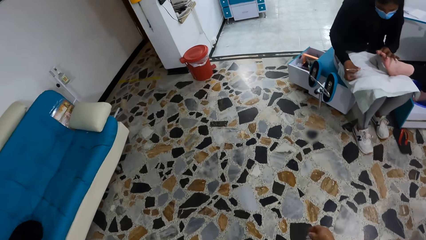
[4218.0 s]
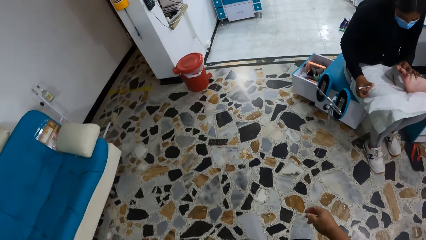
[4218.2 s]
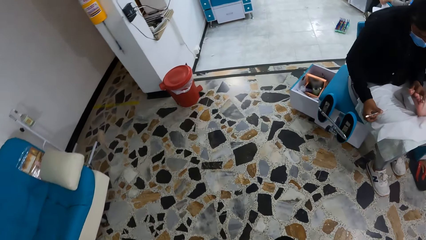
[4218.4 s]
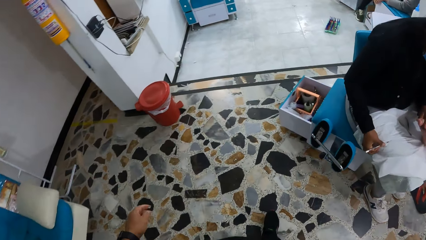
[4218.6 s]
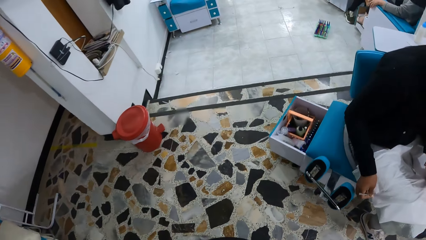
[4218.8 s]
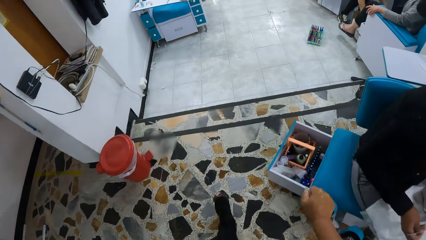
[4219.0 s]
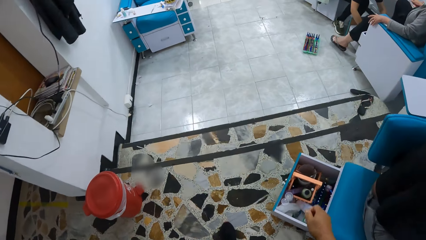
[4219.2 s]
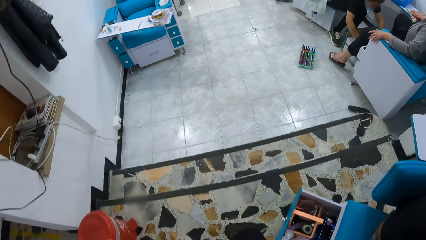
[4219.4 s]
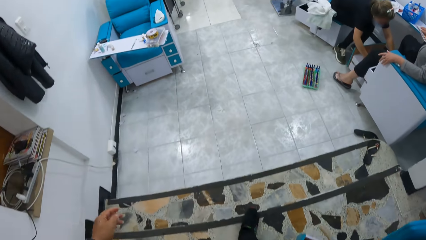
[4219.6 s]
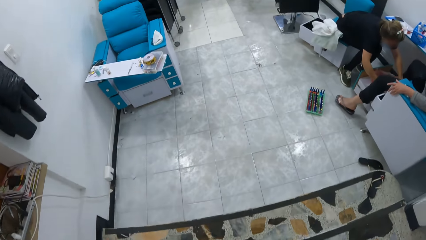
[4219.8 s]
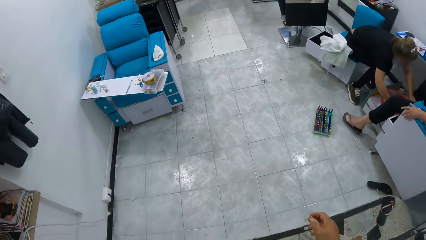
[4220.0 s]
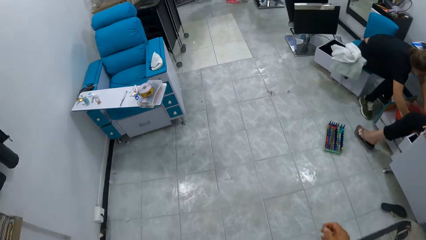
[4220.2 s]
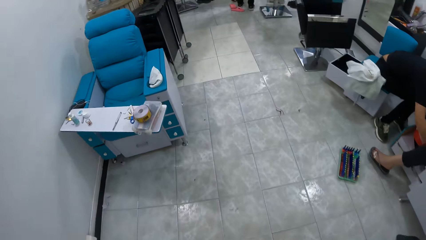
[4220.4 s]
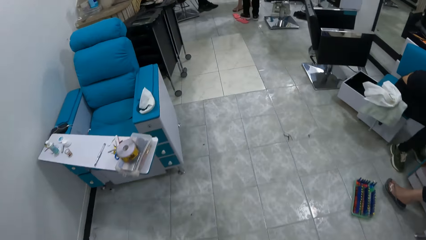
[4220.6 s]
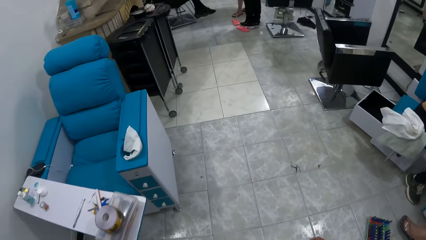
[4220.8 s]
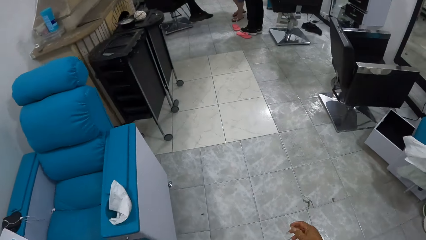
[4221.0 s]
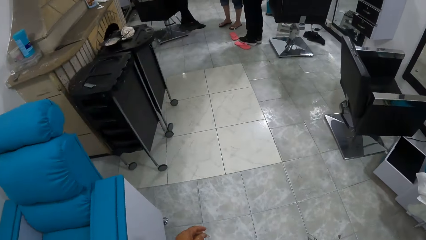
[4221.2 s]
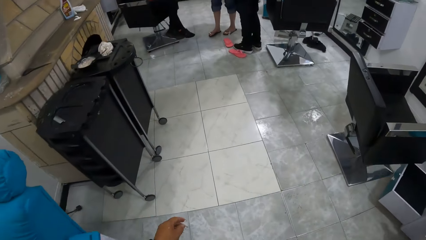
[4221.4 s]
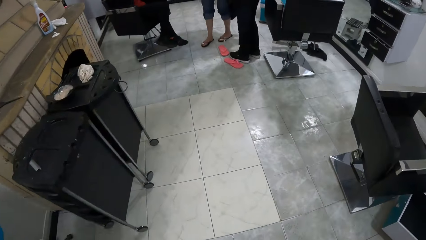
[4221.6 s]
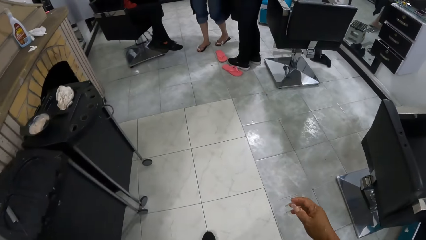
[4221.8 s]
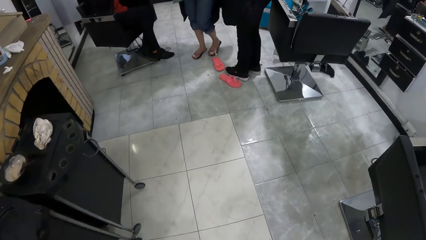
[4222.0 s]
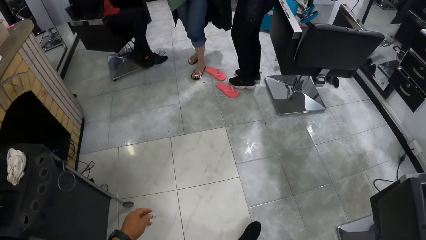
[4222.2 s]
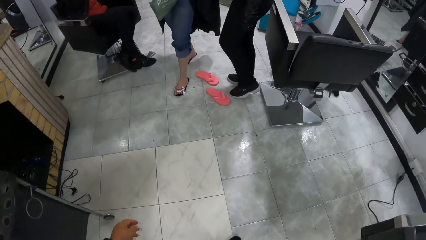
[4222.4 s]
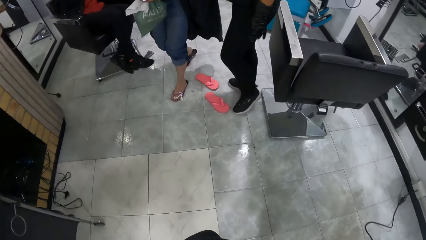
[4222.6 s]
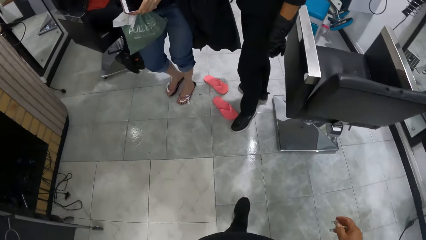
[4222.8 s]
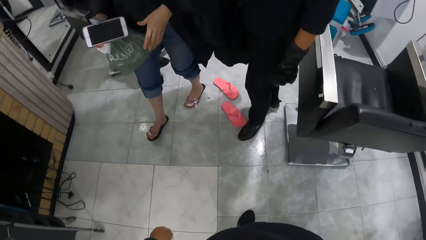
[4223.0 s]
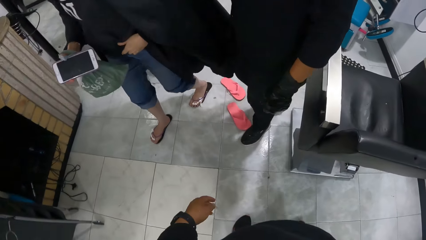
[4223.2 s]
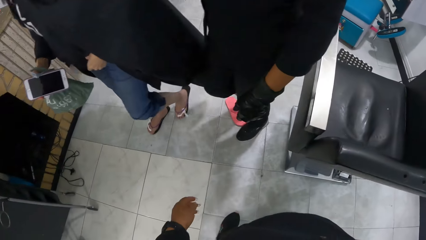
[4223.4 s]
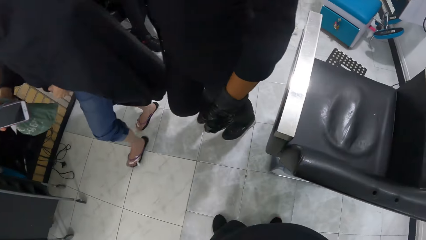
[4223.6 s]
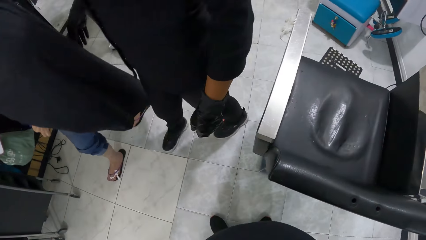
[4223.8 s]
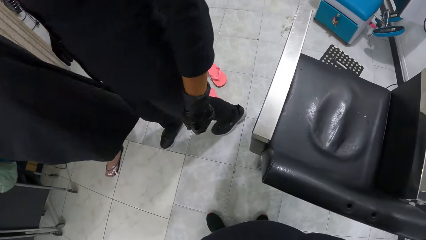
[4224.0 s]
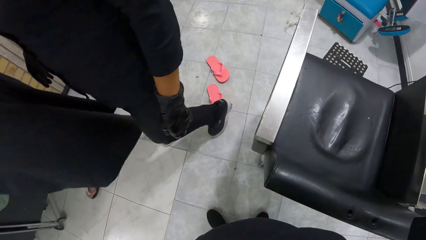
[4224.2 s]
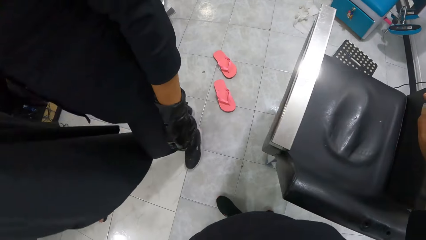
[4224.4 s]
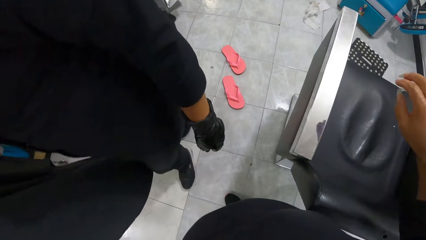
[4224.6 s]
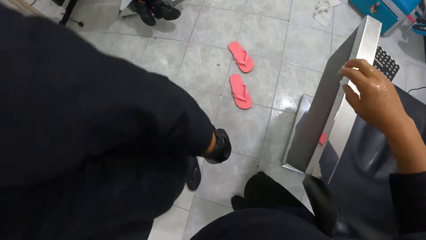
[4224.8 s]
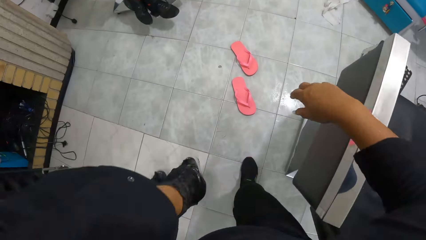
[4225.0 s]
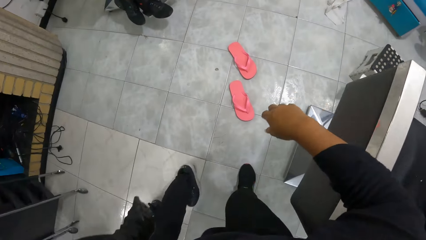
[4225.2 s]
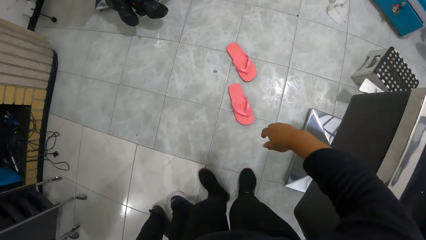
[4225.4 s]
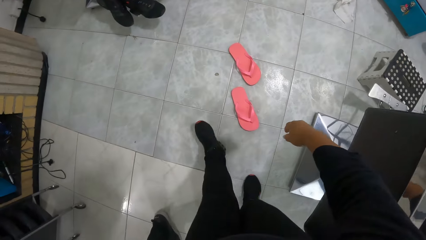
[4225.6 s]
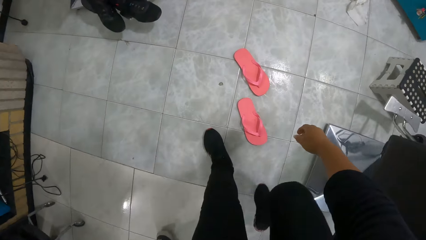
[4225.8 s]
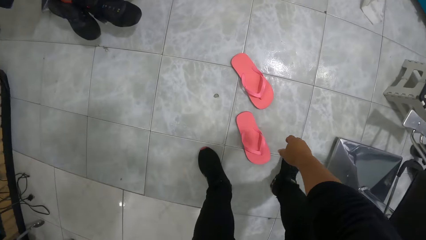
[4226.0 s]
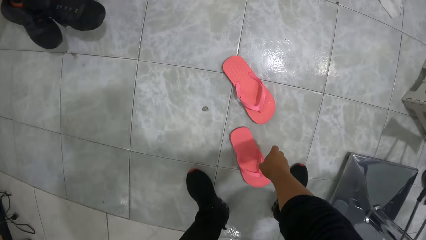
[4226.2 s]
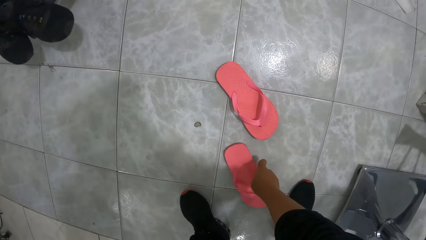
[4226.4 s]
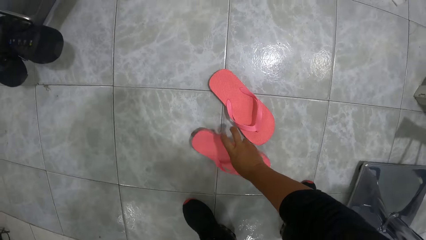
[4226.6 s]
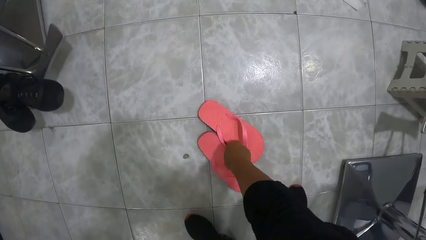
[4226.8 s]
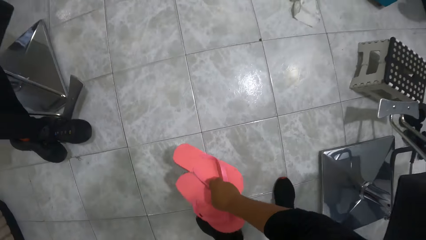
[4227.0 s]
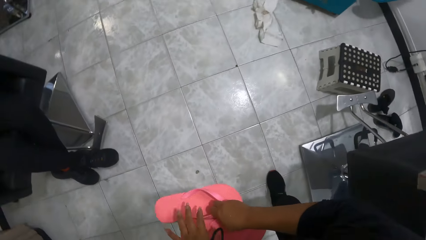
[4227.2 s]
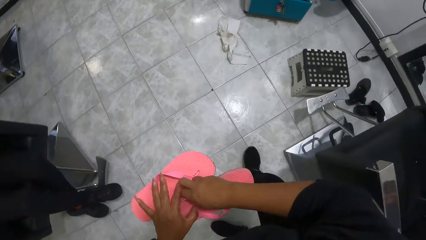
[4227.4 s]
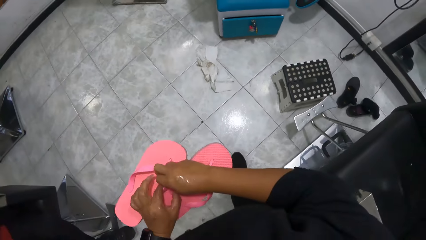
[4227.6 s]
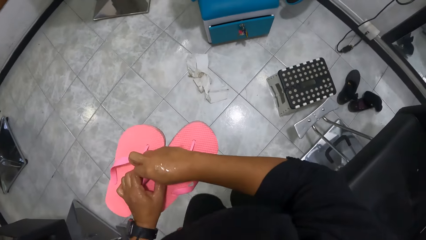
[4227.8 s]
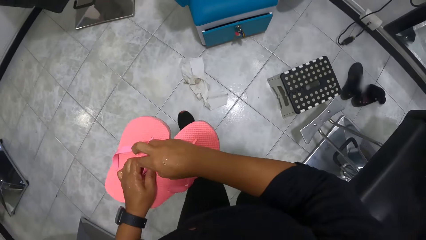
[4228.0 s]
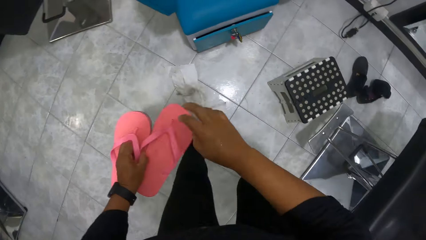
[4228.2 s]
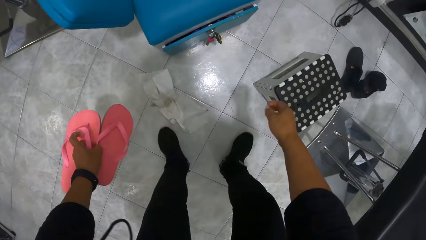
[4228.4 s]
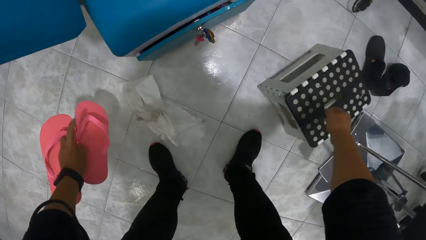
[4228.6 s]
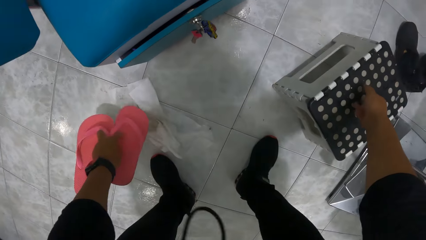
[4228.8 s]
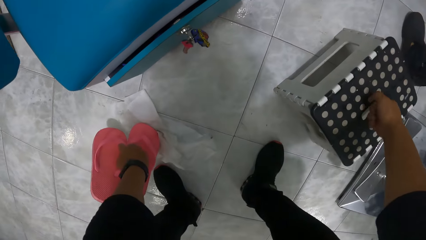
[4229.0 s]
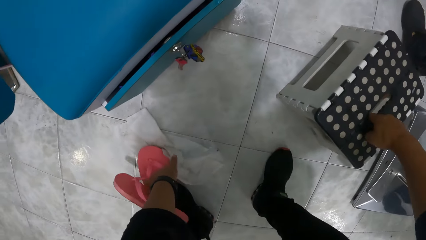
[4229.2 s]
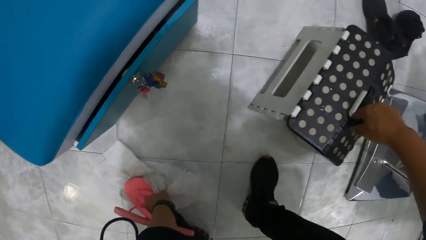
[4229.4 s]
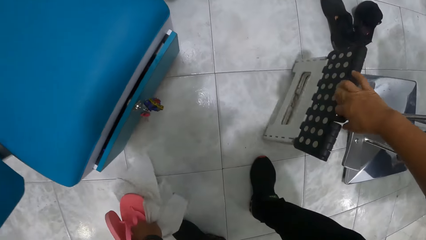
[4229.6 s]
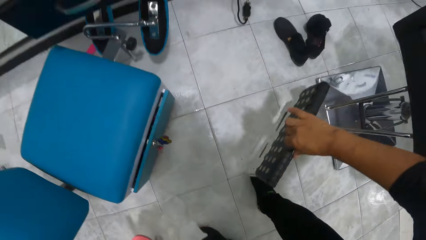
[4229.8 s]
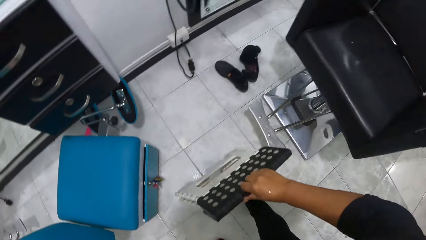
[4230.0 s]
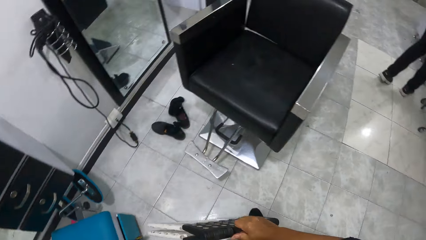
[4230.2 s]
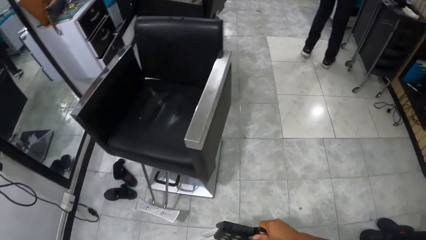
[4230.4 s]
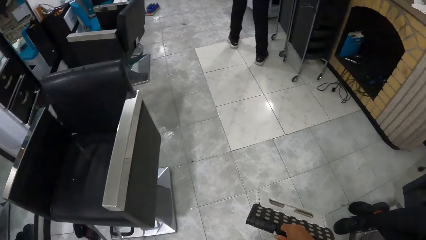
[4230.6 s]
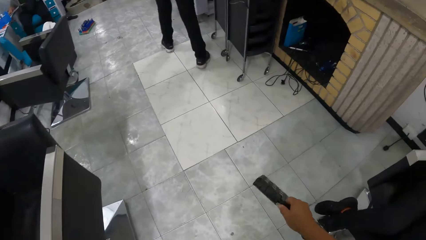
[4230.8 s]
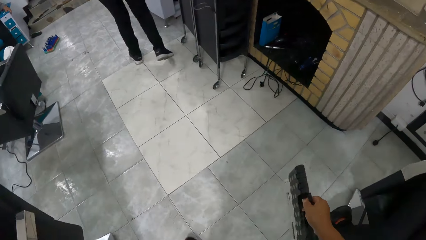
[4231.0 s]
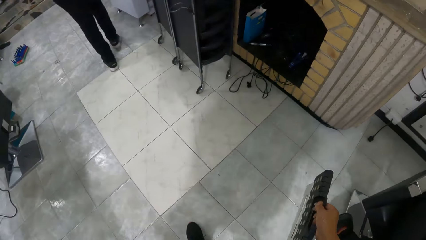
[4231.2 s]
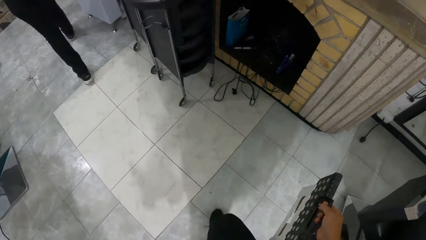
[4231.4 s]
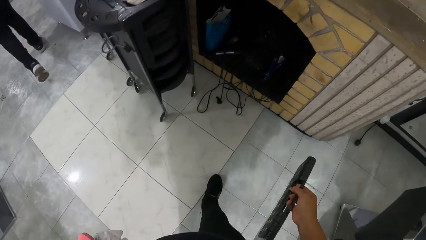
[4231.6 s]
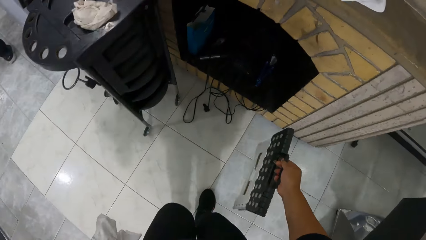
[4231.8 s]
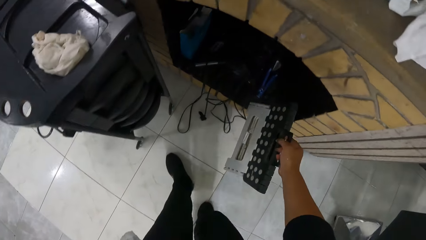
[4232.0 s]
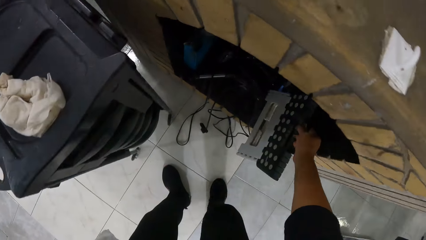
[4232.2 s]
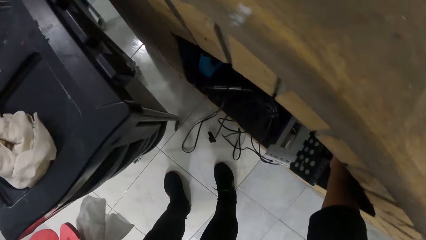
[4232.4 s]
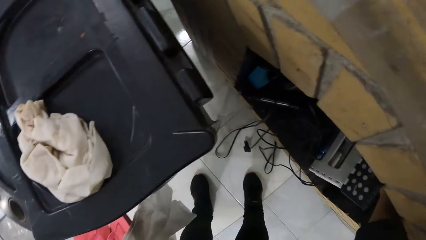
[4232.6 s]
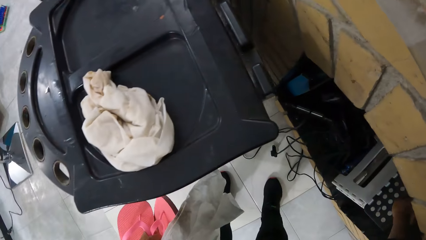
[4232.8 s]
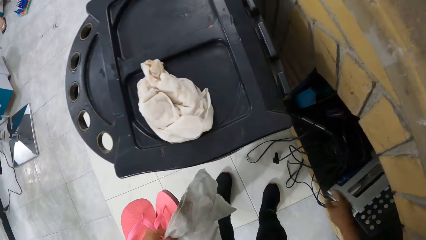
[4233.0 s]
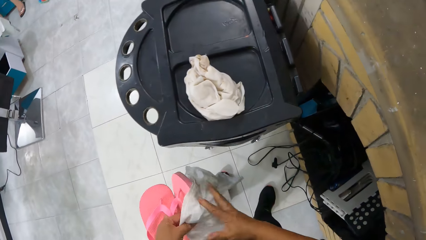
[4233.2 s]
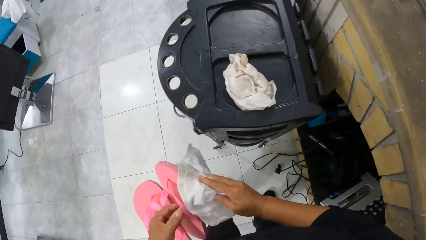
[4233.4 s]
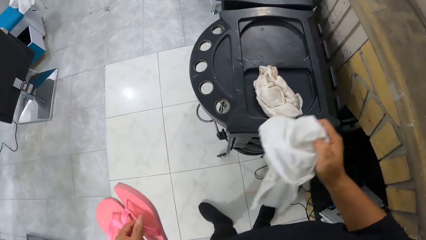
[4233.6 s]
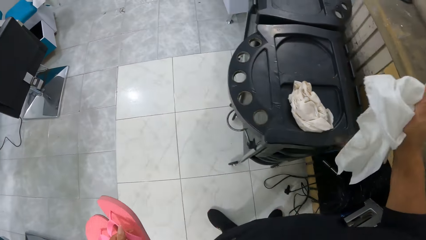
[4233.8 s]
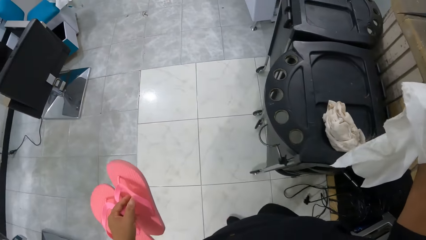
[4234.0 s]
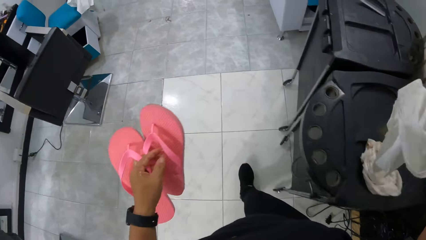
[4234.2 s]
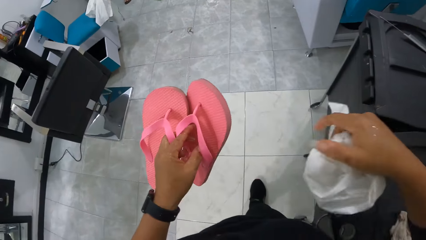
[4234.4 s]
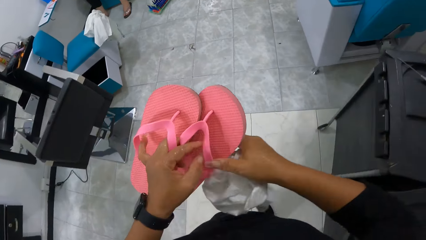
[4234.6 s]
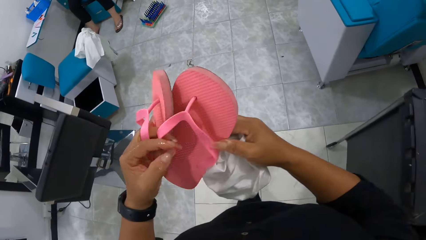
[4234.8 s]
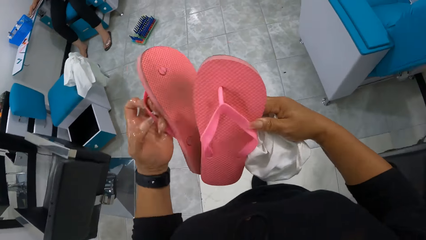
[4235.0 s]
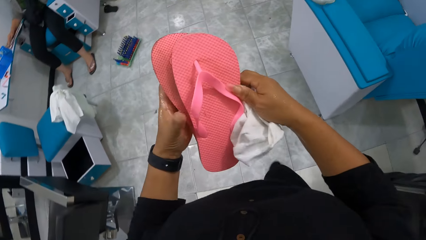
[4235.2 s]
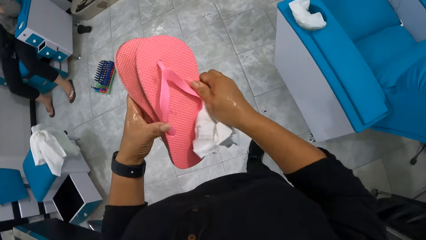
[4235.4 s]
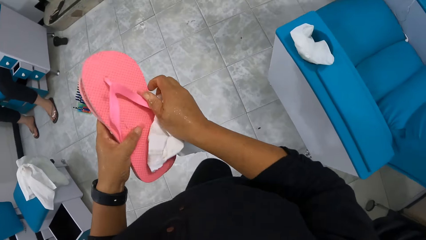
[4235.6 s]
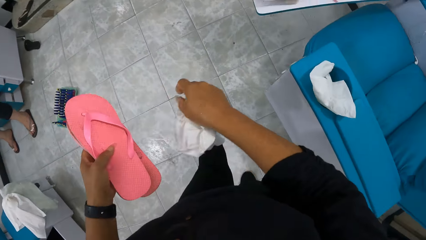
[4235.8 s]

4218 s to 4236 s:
The camera wearer touches one leg of slippers on the floor with her right hand. She picks up the pair of slippers on the floor with her right hand. She passes the pair of slippers in her right hand to her left hand. She walks. She picks up a white cloth on the floor with her left hand. She lifts a foldable stool on the floor with her right hand. She walks. She places the foldable stool into a storage space with her right hand. She takes the white cloth in her left hand with her right hand. She holds the slippers and towels.
